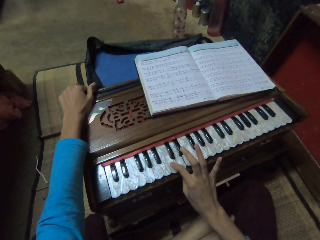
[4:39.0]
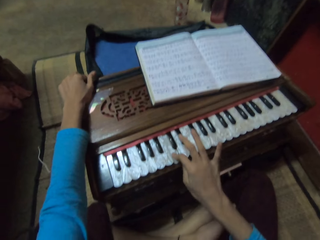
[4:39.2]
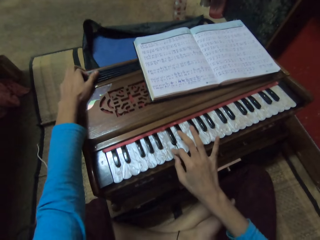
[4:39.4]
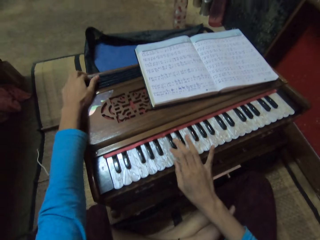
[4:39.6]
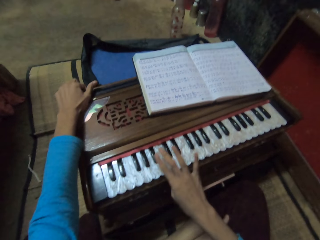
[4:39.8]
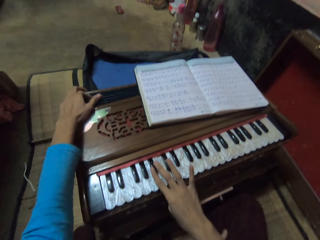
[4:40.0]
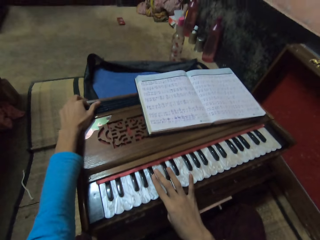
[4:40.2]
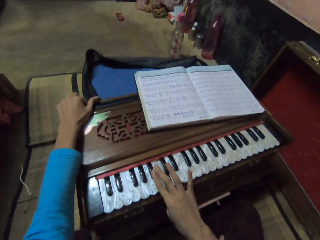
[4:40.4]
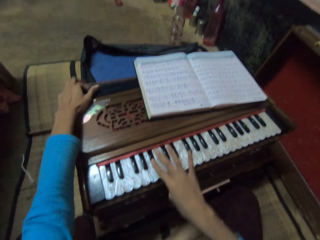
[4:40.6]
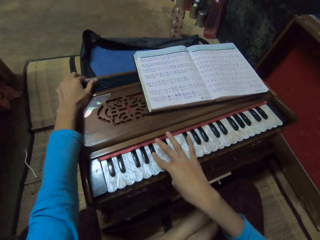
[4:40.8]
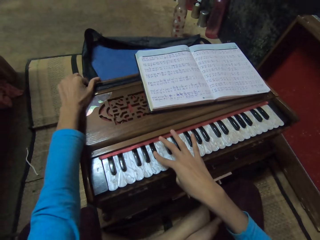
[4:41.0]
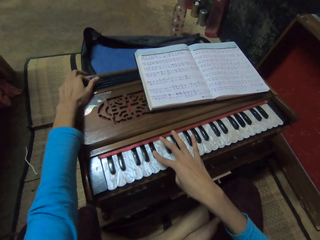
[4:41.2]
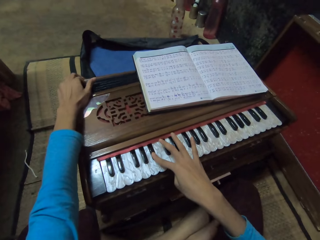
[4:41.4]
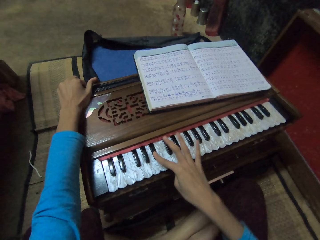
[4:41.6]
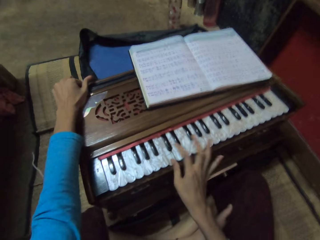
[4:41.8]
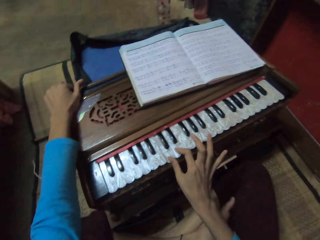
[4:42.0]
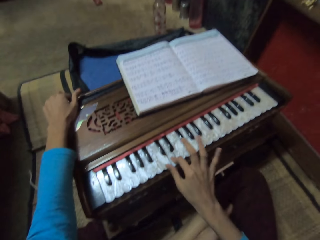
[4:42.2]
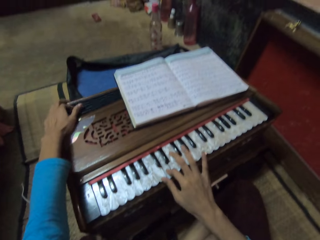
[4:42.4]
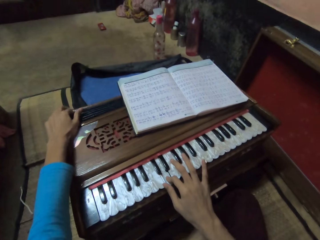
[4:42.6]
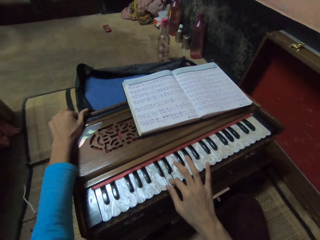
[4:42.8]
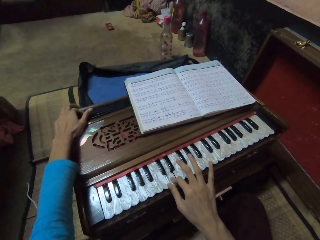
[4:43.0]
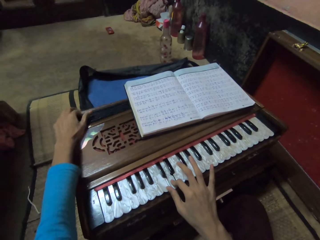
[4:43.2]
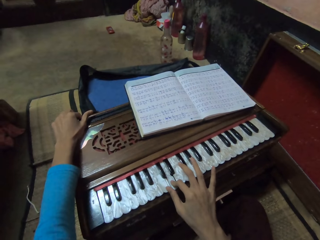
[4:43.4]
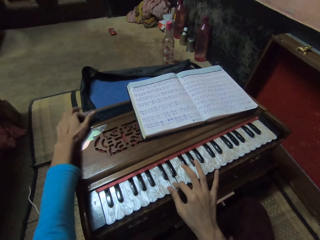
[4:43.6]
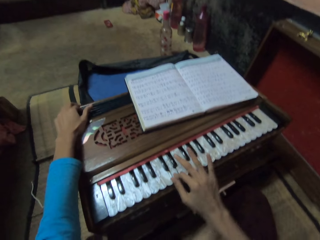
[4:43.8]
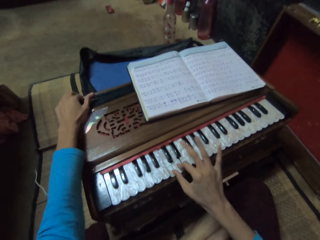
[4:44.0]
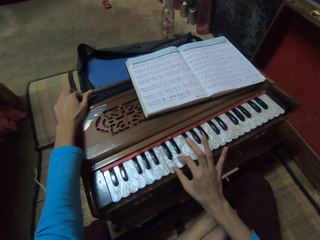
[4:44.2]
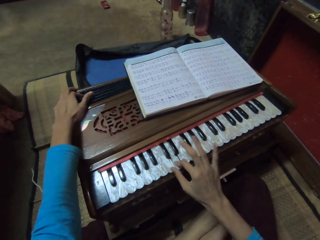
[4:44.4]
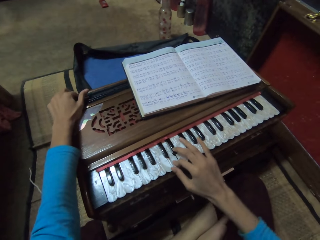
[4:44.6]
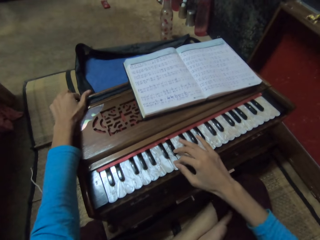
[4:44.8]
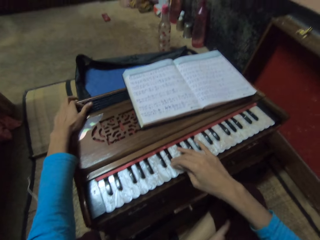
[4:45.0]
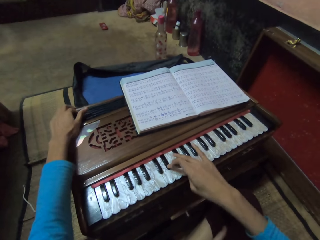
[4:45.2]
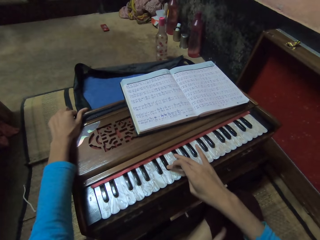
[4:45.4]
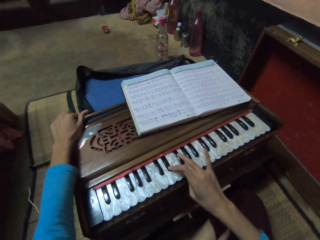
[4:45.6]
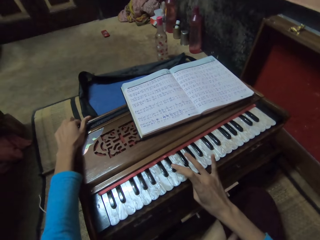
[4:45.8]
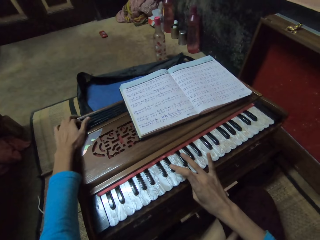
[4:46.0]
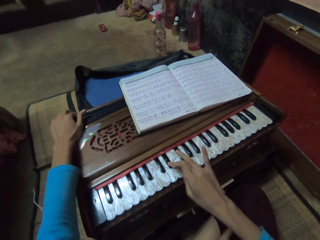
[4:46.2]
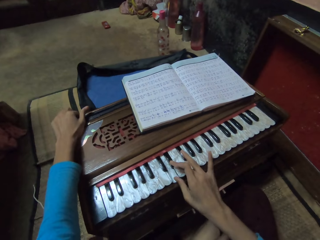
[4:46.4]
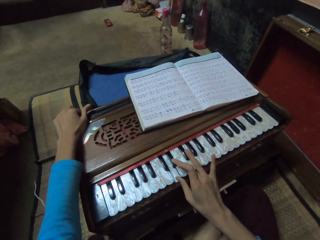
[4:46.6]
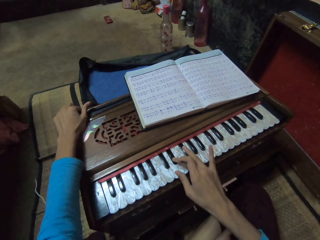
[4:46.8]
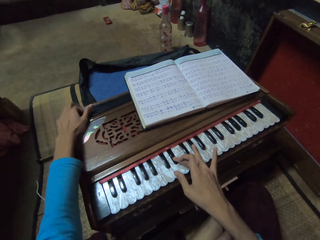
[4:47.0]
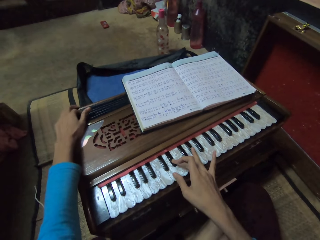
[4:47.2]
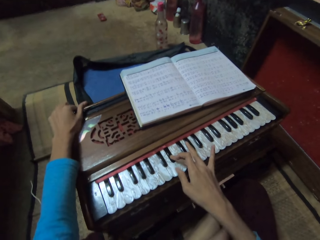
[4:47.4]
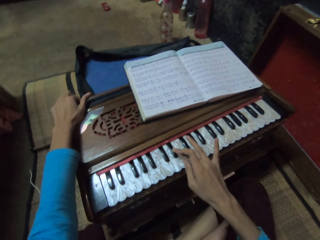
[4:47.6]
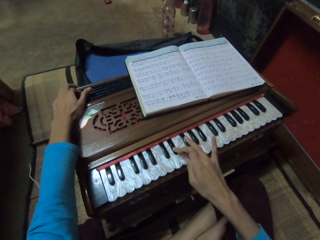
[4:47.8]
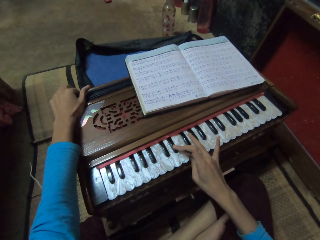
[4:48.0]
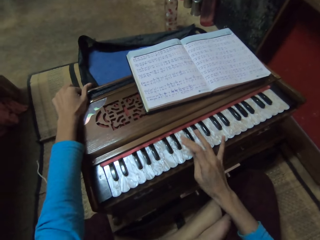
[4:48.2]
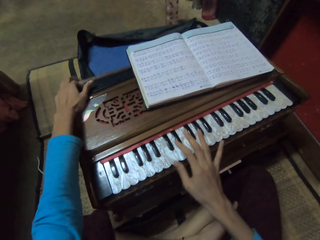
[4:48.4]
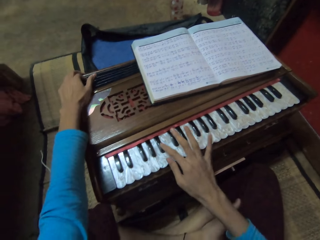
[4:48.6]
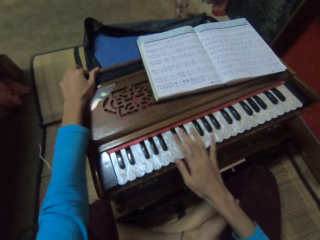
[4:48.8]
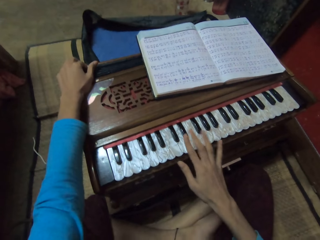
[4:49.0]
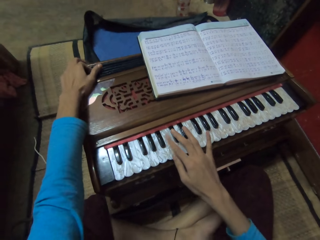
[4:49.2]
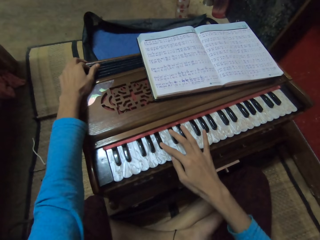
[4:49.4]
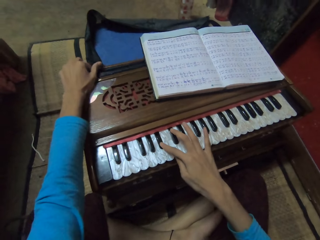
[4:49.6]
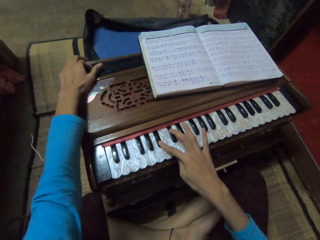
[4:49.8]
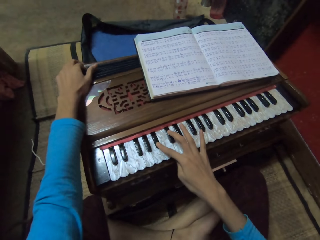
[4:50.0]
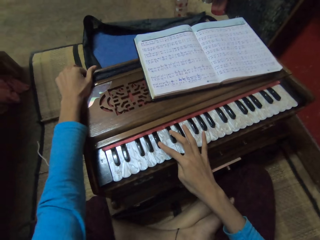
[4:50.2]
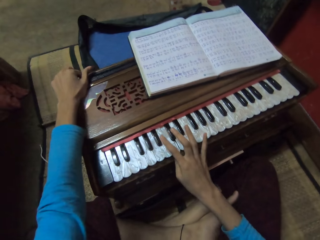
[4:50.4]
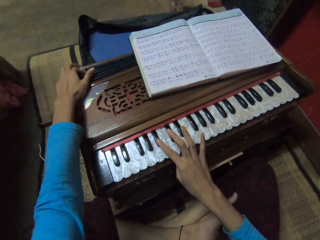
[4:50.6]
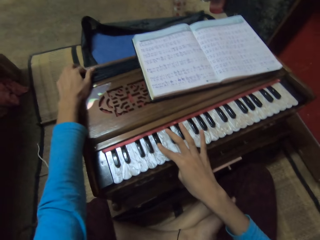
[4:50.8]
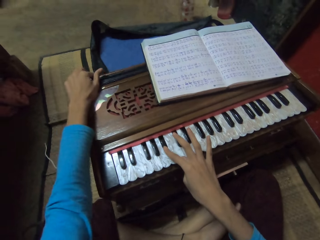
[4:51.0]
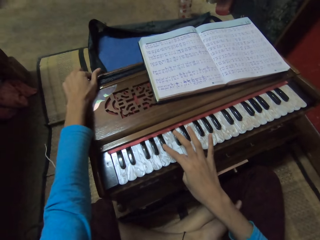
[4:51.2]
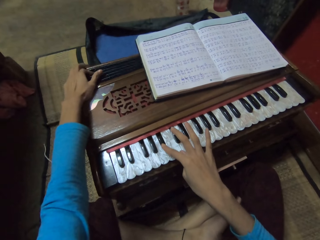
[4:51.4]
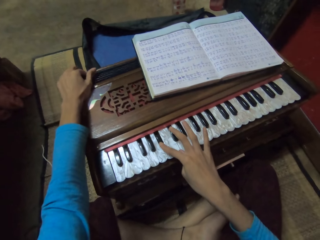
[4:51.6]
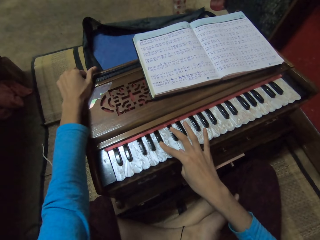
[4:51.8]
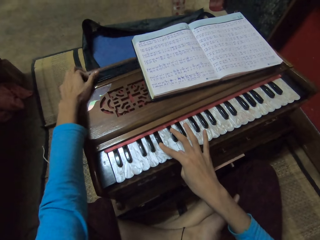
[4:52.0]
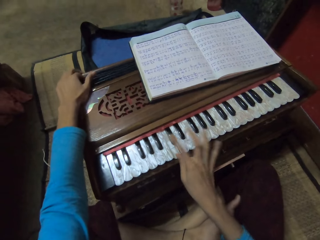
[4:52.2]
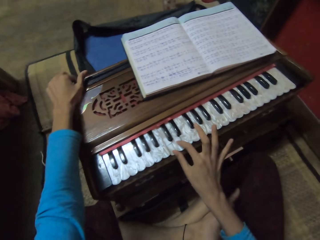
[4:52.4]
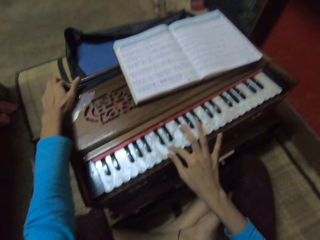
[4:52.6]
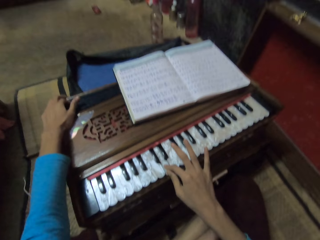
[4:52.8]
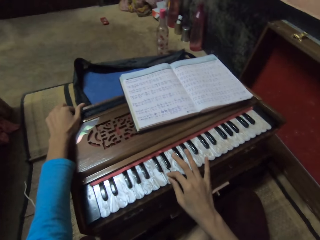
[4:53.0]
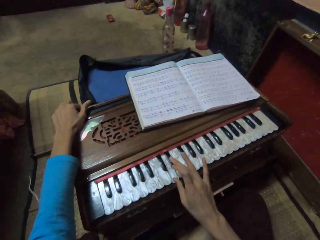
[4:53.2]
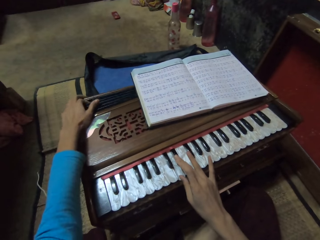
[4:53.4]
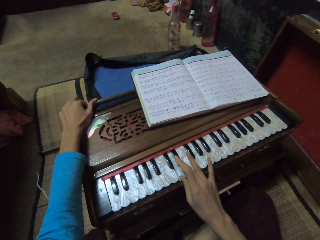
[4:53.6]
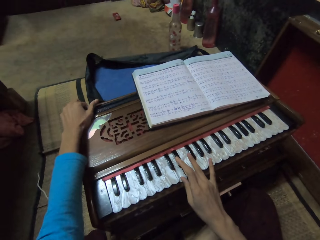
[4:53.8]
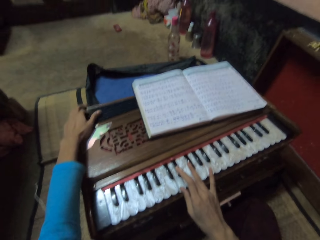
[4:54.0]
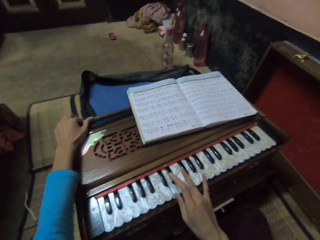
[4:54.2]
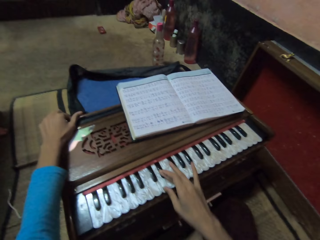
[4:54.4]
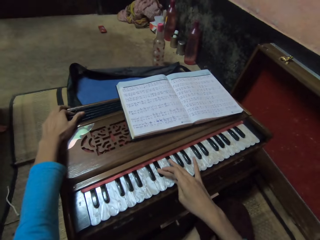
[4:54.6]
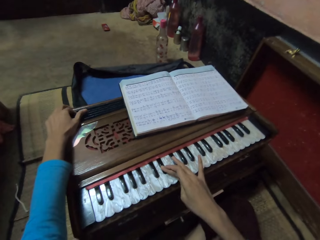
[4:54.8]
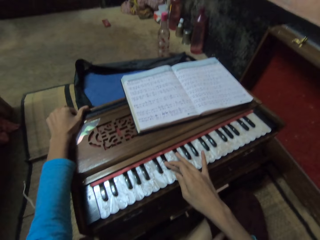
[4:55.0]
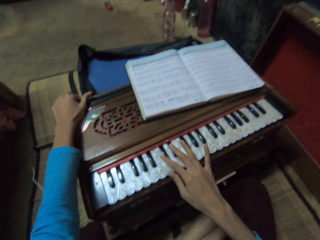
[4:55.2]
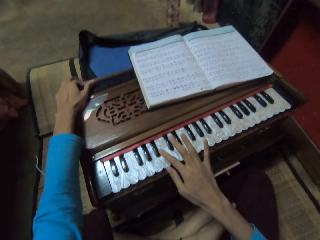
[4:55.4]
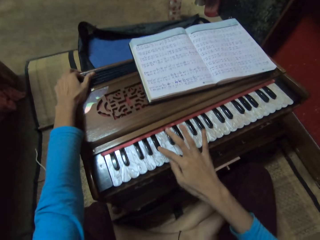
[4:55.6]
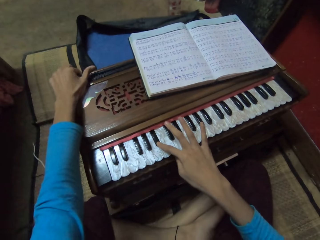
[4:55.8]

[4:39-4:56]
The camera wearer plays the musical organ with both hands. They stop singing. They sing a song. They play the musical organ with both hands.

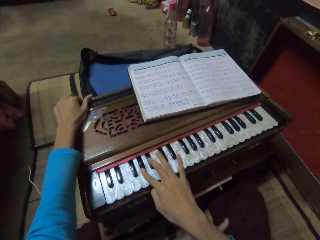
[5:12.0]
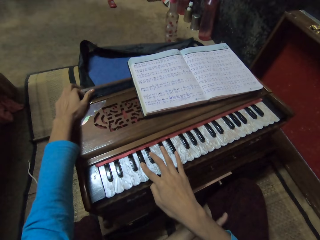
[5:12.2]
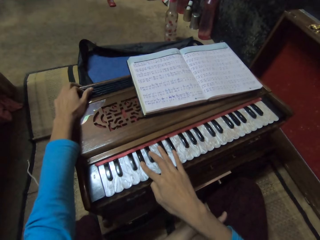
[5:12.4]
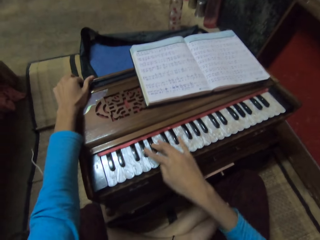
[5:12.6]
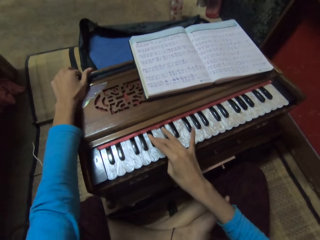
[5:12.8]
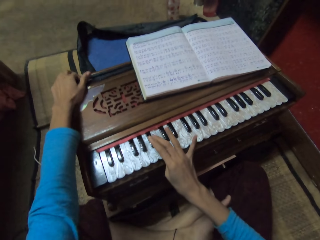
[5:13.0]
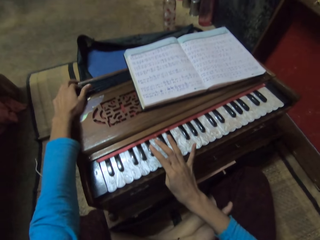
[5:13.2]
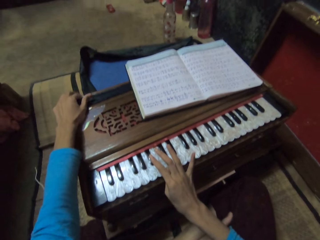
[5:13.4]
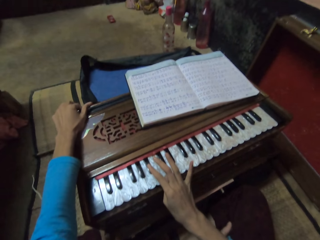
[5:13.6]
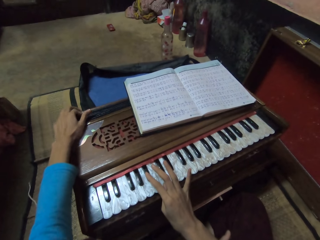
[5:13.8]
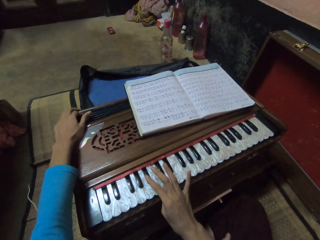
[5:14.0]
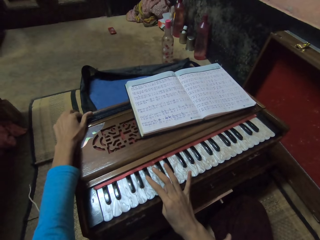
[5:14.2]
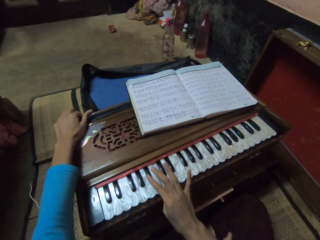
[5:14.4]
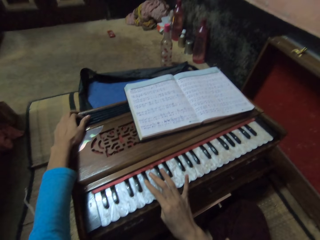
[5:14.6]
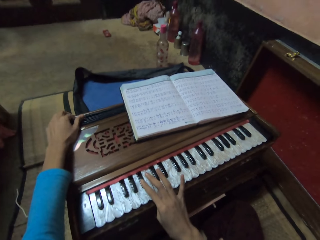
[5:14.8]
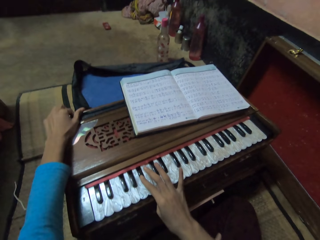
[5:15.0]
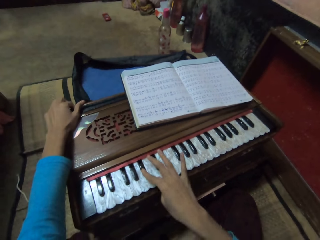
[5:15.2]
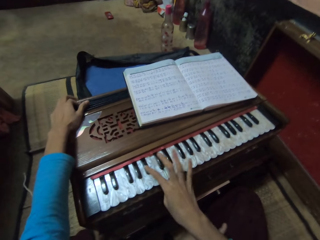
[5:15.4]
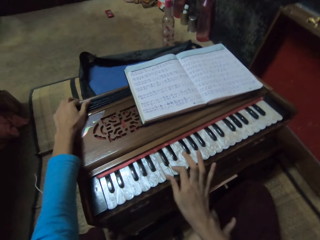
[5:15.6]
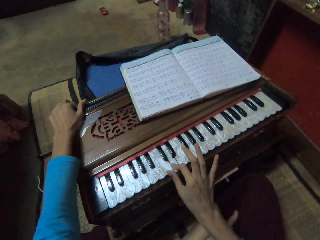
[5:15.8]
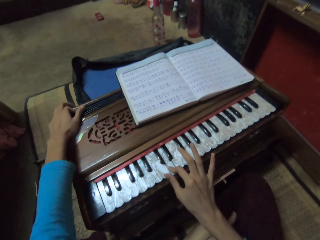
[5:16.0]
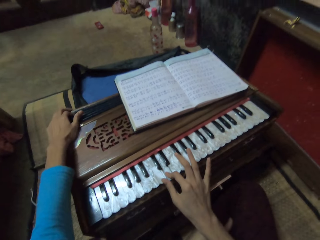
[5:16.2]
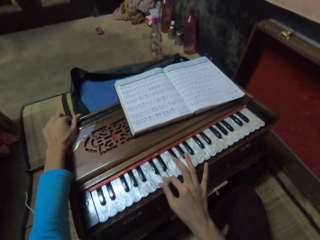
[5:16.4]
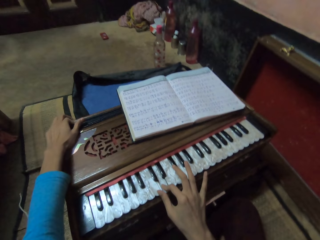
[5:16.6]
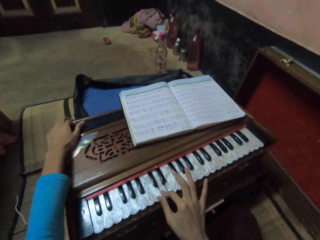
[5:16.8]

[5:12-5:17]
The camera wearer sings a song. They play the musical organ with both hands.
